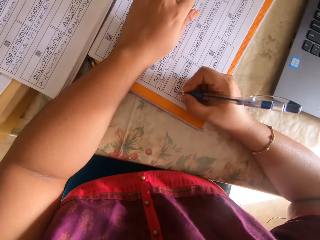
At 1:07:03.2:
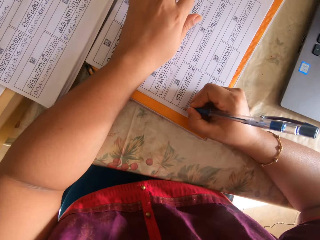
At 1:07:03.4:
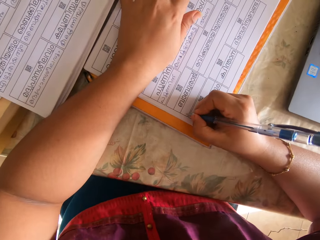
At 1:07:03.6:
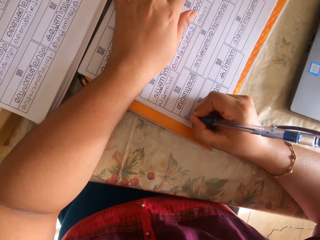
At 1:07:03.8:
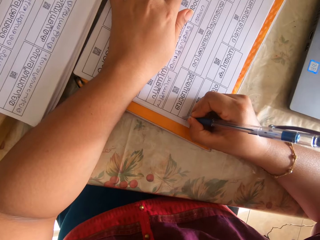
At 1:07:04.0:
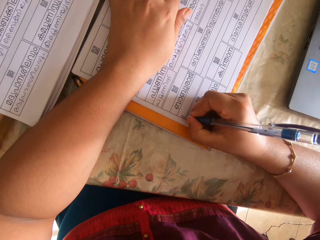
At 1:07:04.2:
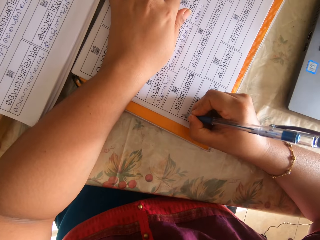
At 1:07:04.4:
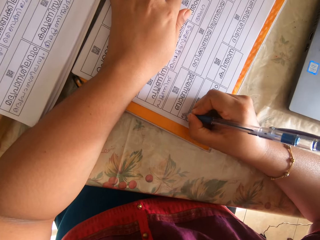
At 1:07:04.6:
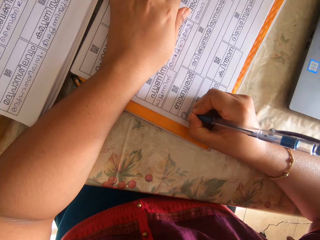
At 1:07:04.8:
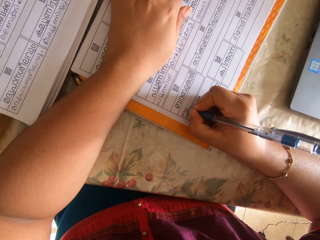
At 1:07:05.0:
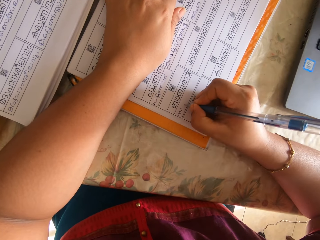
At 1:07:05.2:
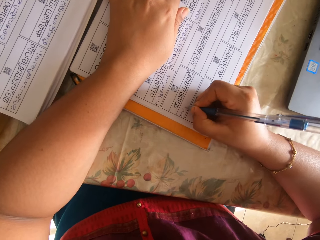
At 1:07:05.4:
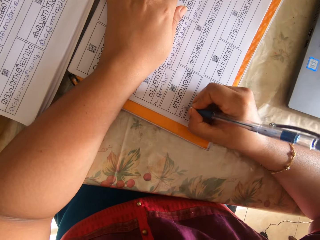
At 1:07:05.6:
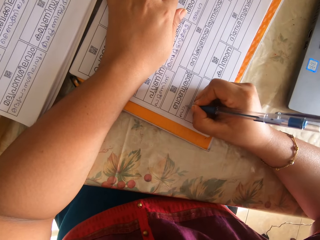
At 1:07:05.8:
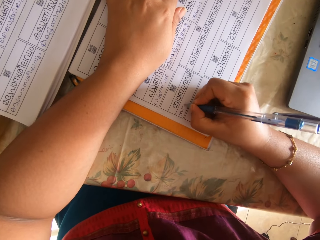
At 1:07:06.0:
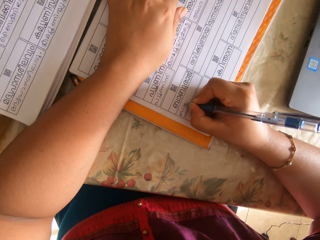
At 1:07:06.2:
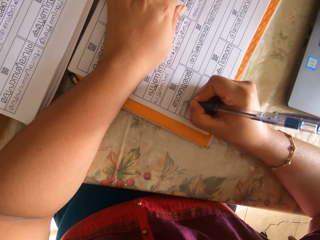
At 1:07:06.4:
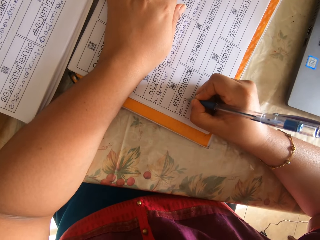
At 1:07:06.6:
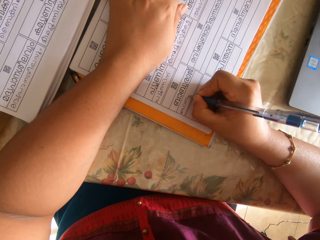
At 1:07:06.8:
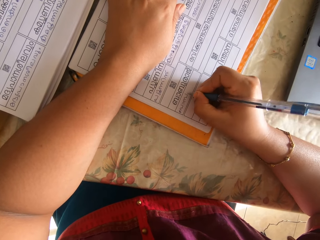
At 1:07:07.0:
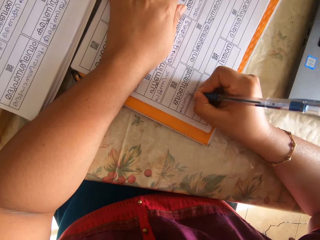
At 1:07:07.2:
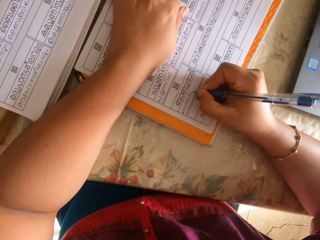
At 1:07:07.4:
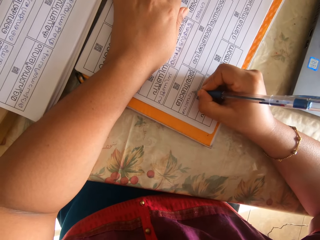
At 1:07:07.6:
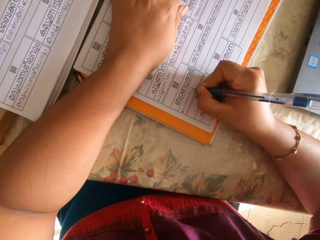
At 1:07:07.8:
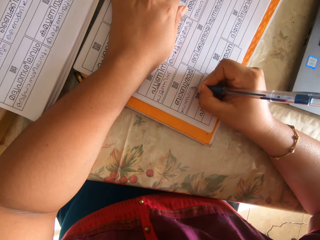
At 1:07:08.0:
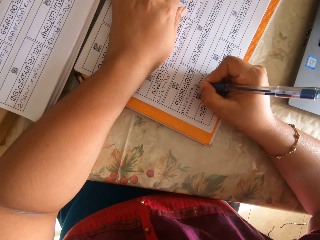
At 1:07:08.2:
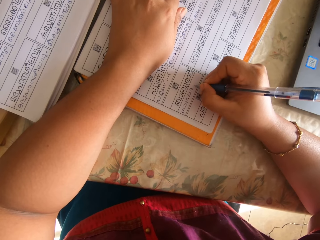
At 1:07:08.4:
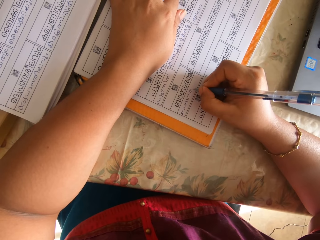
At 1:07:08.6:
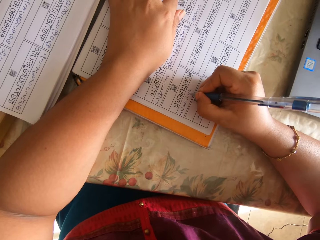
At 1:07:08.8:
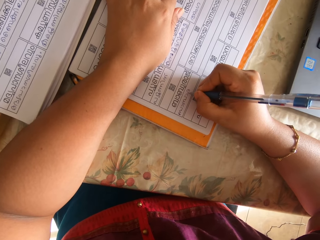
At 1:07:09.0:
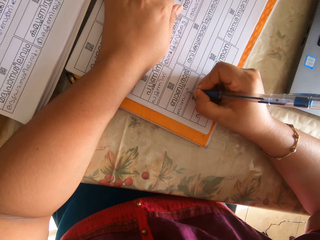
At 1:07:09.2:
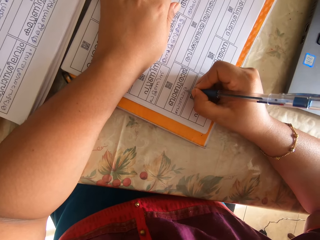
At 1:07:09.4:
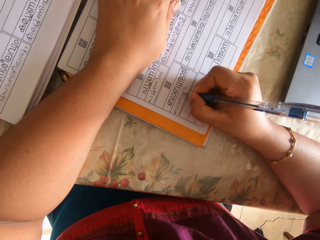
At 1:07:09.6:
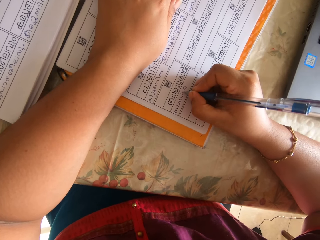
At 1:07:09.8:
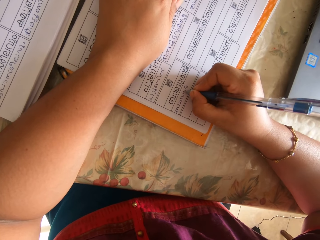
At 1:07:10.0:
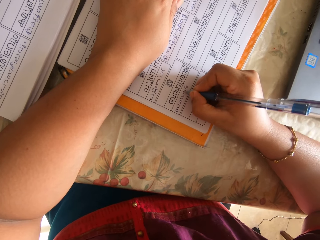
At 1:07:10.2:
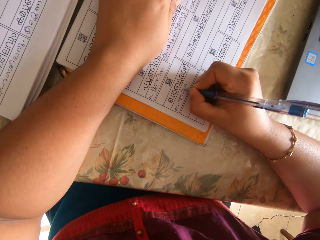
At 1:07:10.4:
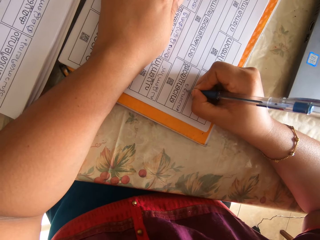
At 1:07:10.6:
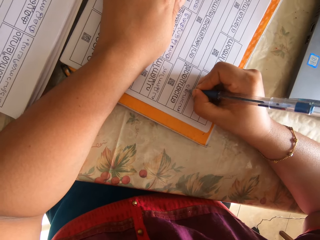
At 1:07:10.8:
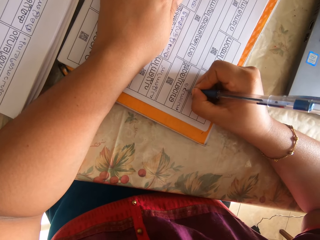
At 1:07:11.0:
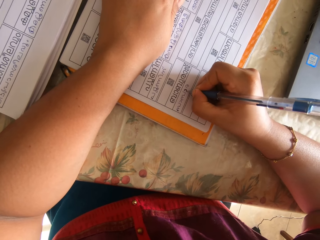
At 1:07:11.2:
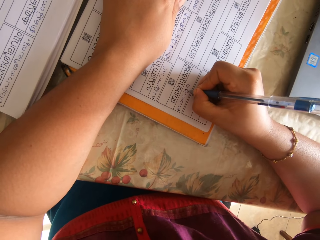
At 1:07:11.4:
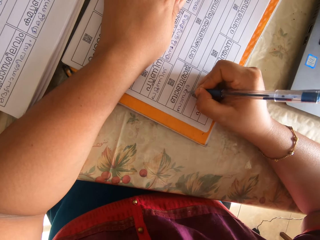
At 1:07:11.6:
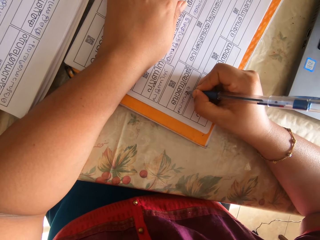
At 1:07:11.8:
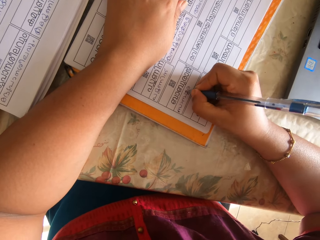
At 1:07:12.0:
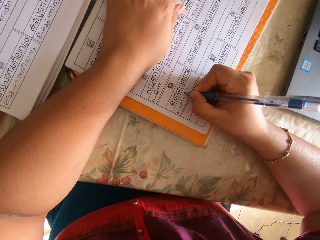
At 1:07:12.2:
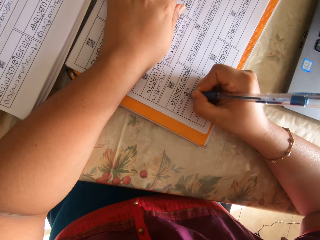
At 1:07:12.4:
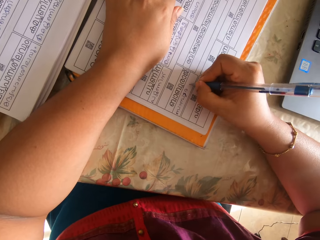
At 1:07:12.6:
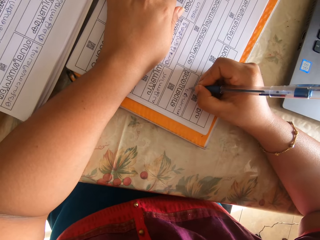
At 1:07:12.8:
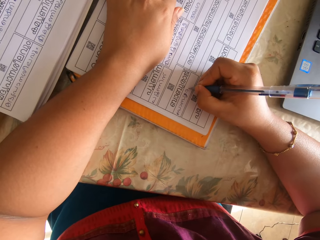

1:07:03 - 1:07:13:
The camera wearer writes on the paper with the pen in her right hand.

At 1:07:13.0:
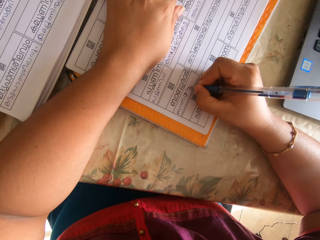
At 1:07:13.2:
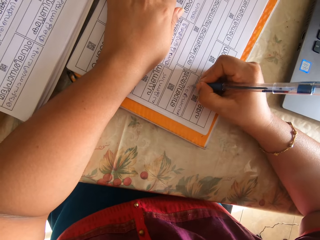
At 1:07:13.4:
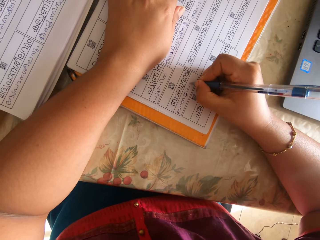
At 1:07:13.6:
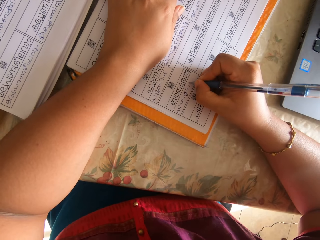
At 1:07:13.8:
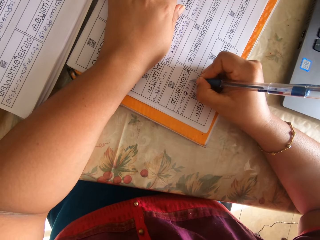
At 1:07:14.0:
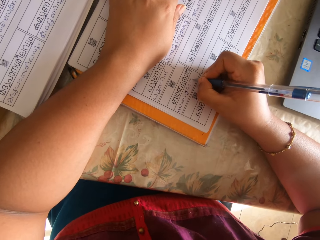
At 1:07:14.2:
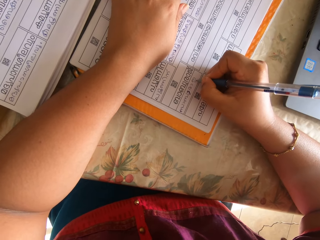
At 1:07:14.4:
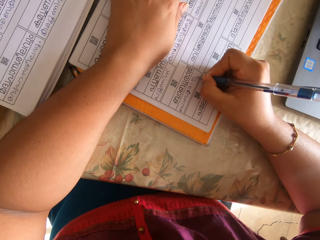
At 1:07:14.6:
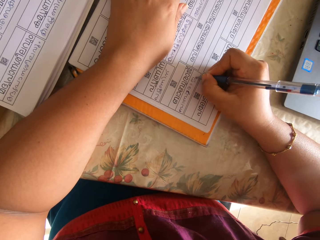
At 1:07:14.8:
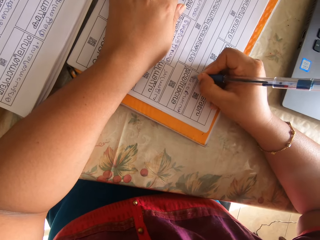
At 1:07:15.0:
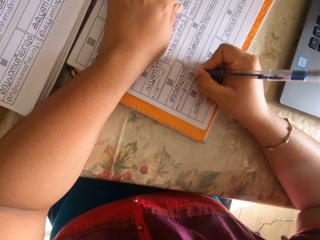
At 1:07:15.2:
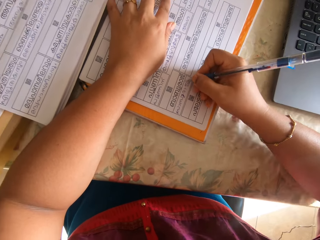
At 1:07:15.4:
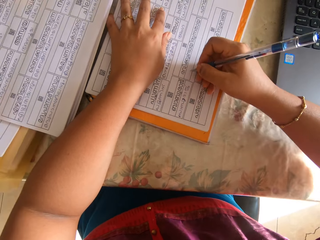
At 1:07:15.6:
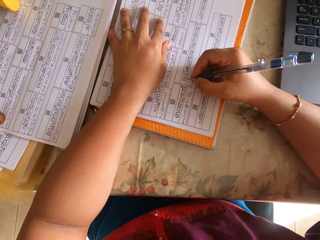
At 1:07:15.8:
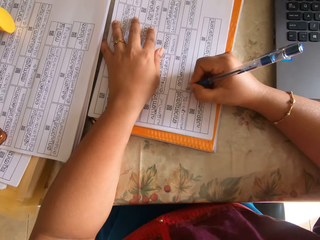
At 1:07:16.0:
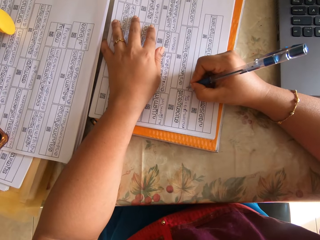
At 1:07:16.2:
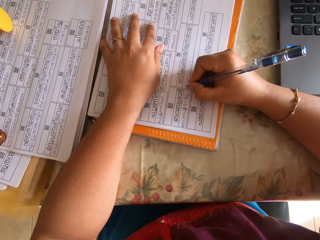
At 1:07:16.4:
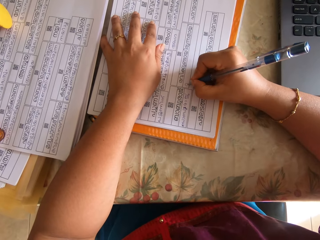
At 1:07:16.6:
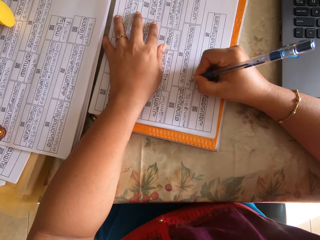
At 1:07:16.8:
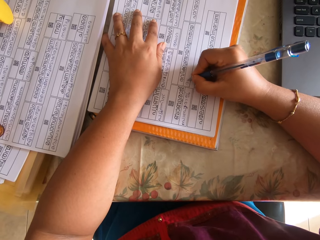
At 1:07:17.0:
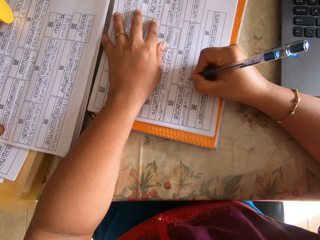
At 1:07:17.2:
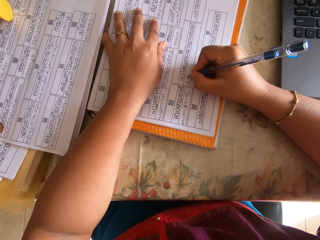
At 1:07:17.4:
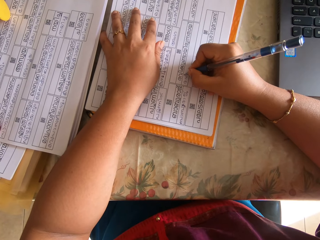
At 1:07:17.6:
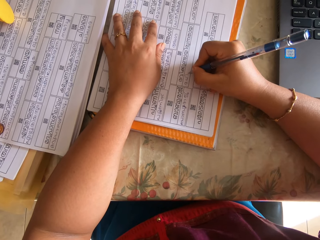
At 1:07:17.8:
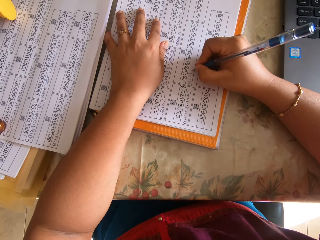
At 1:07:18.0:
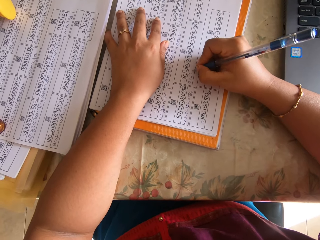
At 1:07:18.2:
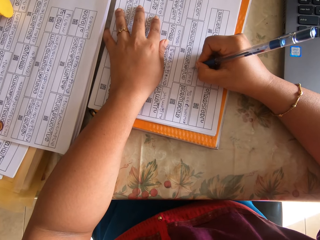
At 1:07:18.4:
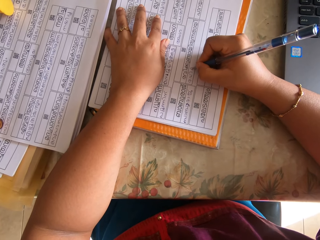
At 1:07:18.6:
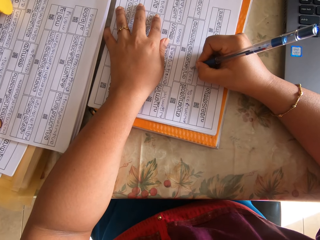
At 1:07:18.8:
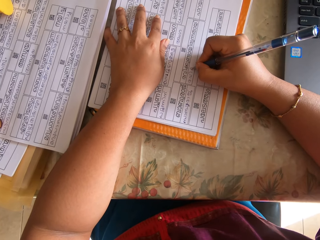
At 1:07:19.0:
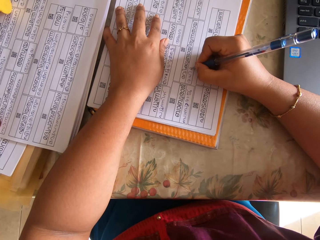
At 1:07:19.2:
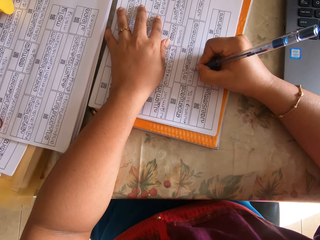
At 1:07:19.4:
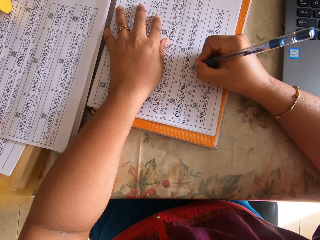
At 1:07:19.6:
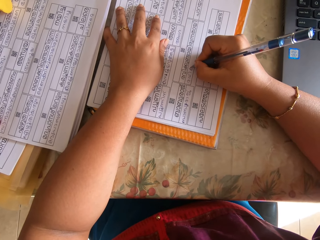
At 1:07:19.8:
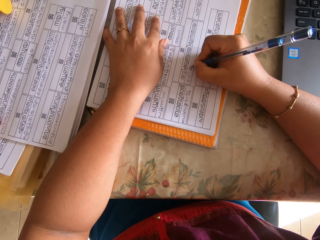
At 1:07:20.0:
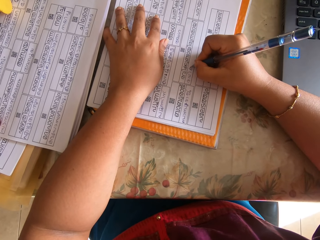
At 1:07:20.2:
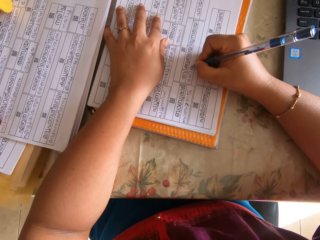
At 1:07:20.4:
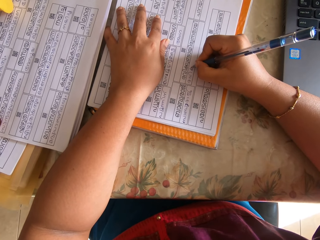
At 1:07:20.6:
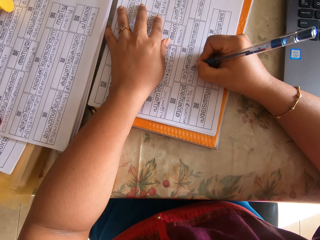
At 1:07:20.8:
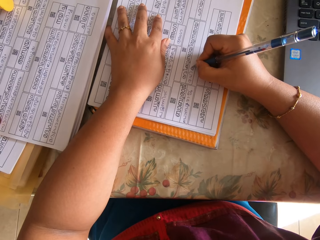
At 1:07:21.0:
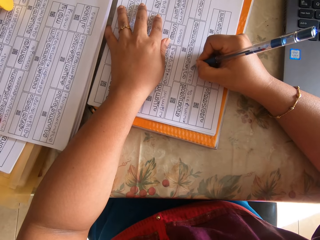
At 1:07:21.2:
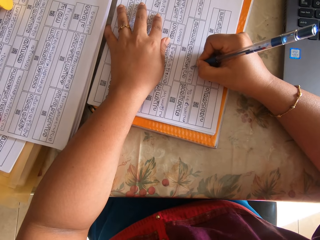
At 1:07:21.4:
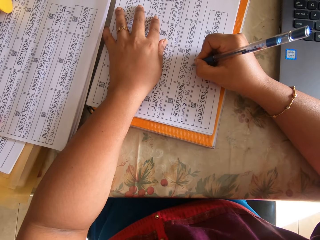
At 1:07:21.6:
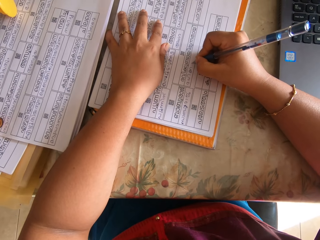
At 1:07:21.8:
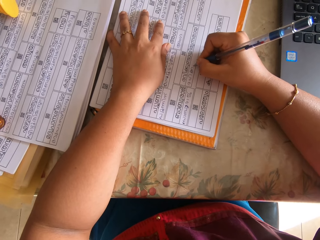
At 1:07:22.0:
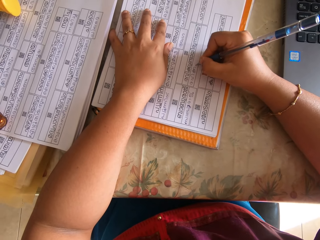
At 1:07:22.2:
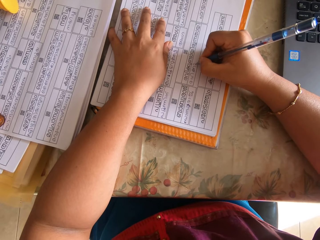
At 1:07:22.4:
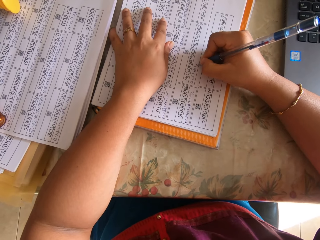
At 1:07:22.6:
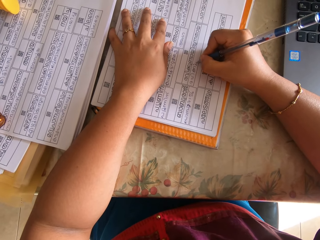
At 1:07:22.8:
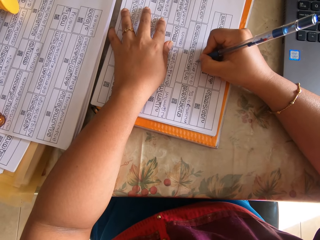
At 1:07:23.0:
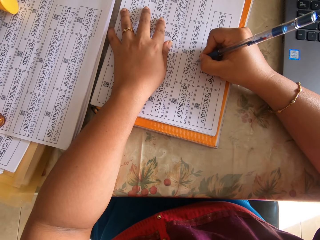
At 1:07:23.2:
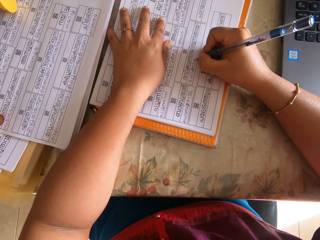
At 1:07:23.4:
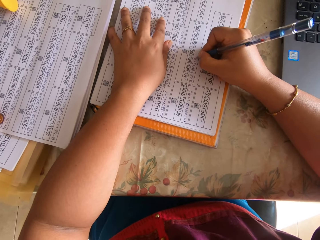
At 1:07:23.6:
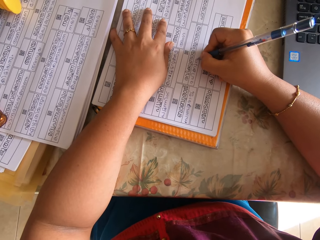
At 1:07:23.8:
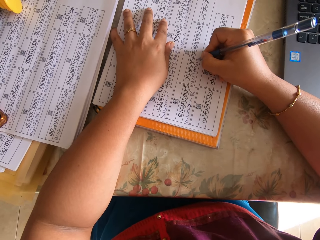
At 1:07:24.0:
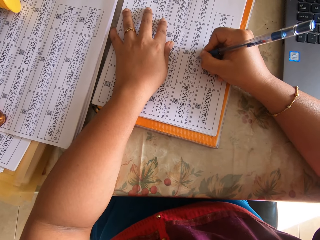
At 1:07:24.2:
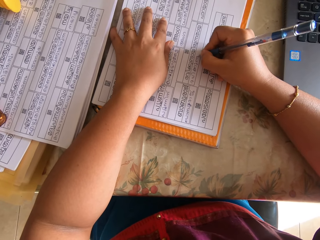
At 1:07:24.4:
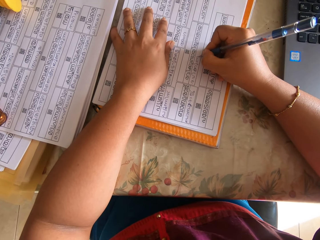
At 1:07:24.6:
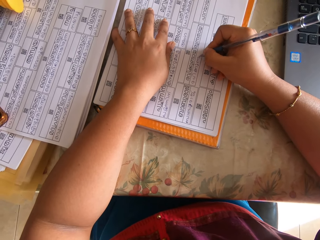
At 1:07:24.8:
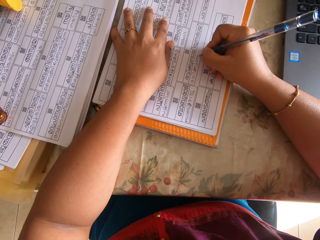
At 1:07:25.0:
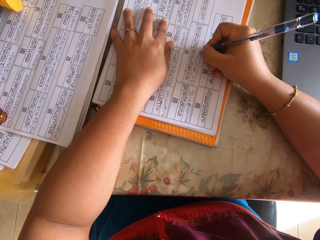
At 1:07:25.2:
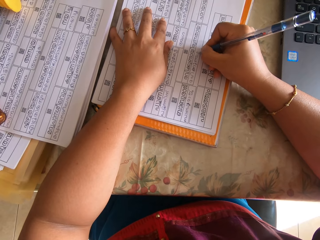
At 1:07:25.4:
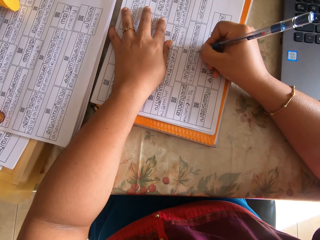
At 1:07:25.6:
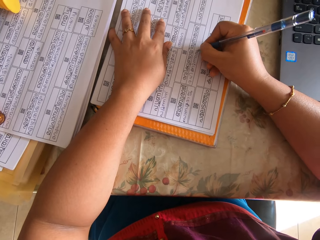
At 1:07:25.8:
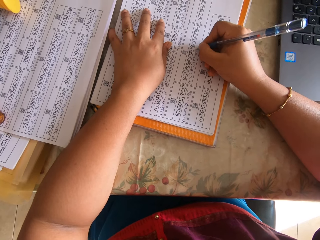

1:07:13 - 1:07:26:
The camera wearer writes on a paper with a pen.
